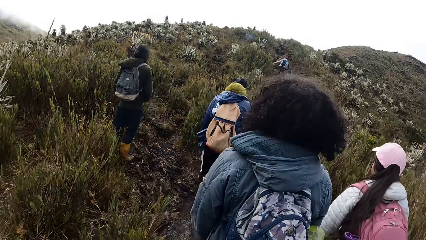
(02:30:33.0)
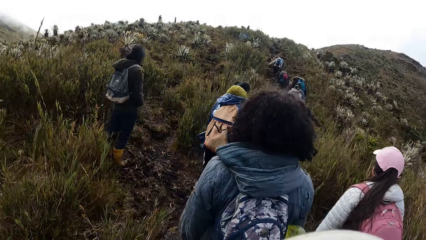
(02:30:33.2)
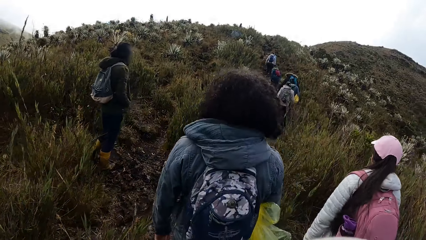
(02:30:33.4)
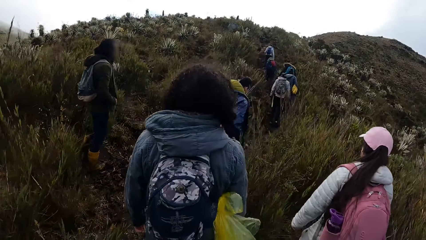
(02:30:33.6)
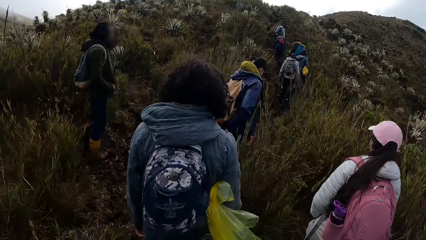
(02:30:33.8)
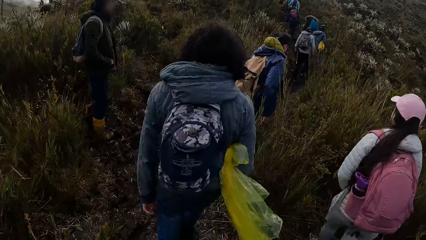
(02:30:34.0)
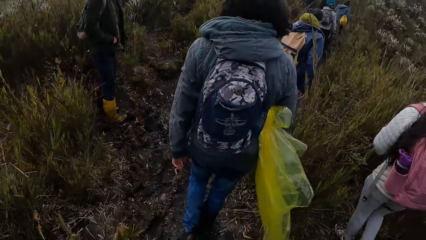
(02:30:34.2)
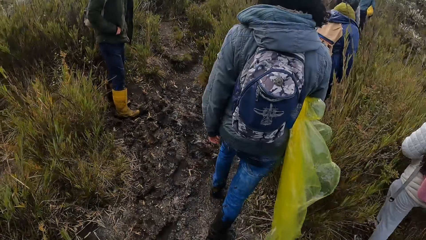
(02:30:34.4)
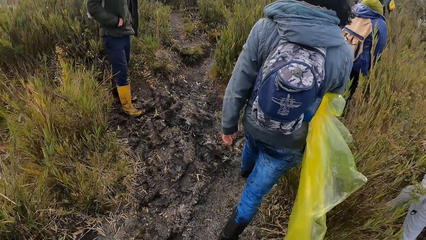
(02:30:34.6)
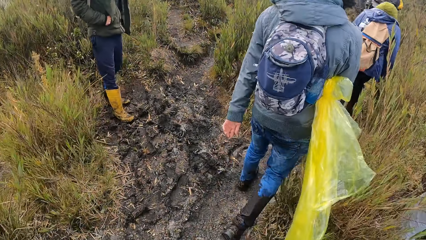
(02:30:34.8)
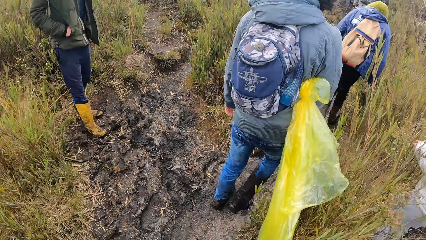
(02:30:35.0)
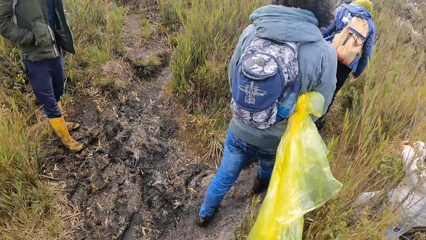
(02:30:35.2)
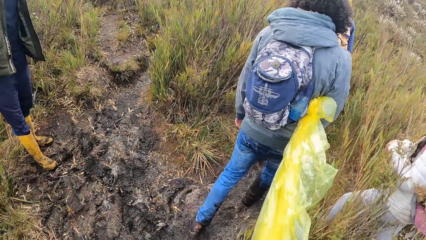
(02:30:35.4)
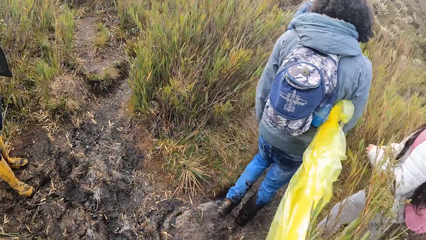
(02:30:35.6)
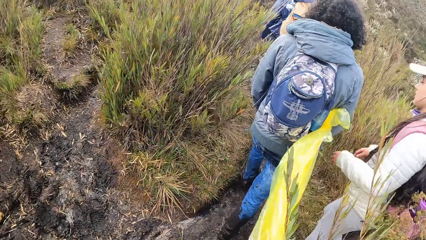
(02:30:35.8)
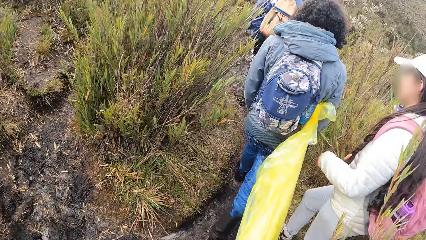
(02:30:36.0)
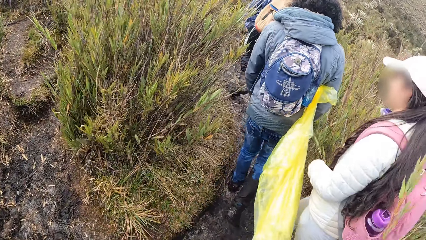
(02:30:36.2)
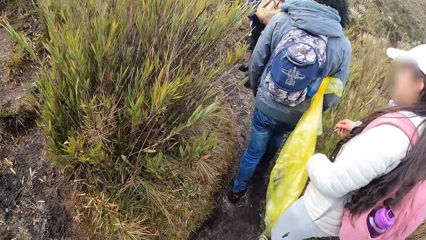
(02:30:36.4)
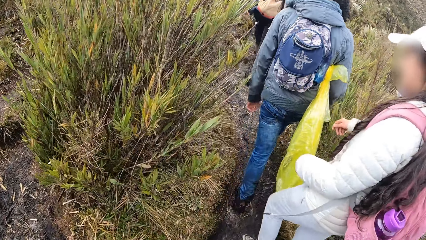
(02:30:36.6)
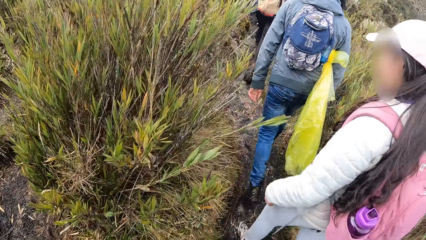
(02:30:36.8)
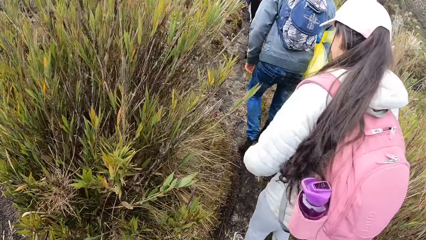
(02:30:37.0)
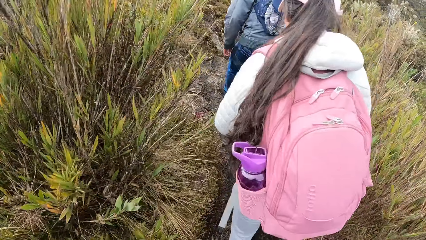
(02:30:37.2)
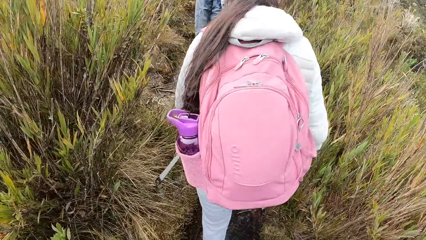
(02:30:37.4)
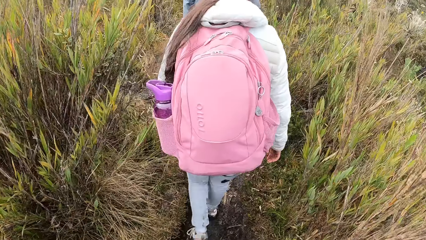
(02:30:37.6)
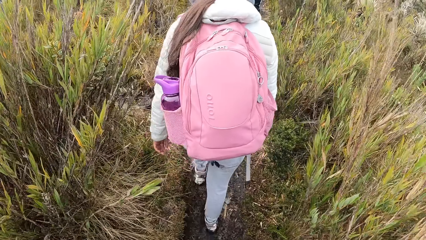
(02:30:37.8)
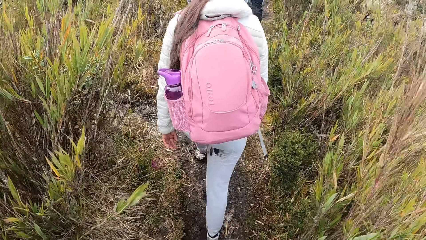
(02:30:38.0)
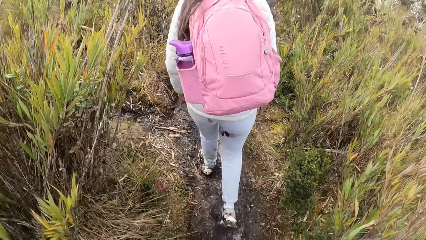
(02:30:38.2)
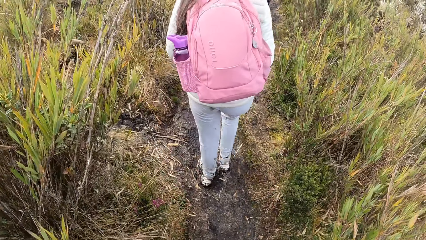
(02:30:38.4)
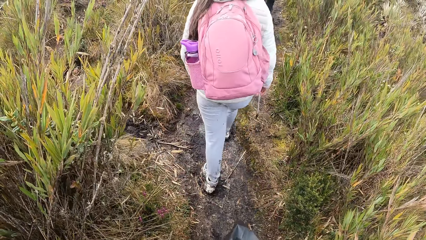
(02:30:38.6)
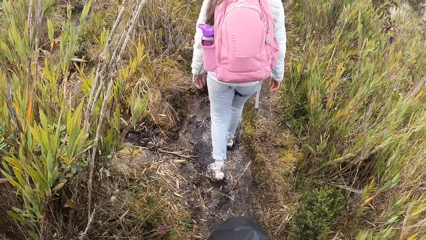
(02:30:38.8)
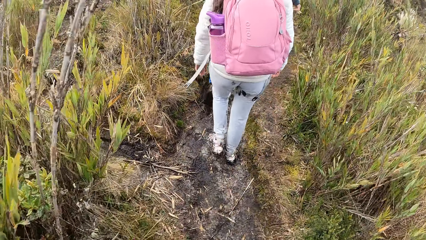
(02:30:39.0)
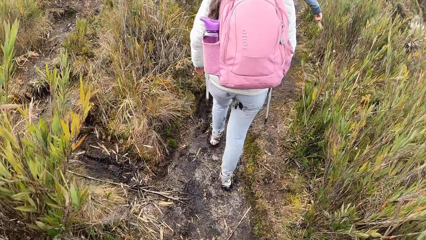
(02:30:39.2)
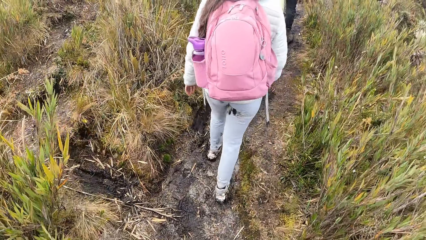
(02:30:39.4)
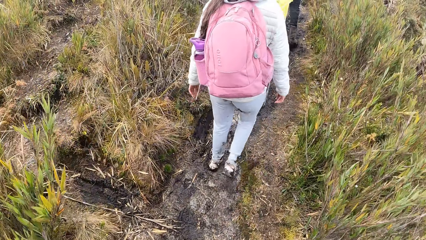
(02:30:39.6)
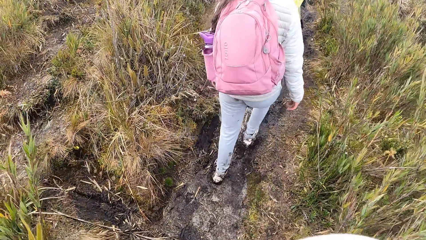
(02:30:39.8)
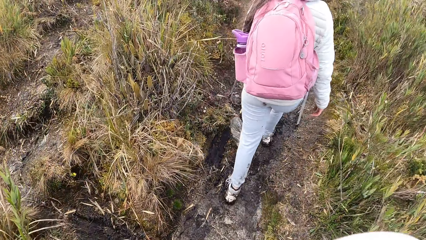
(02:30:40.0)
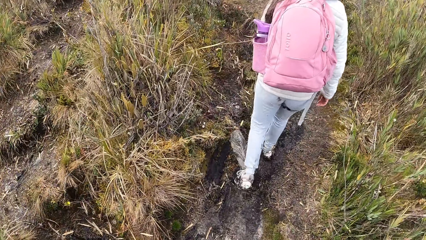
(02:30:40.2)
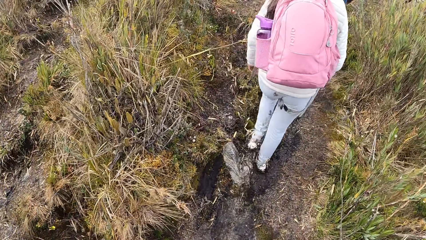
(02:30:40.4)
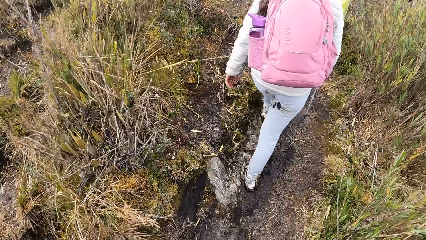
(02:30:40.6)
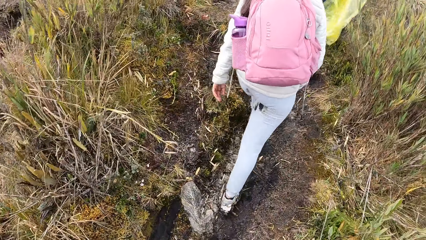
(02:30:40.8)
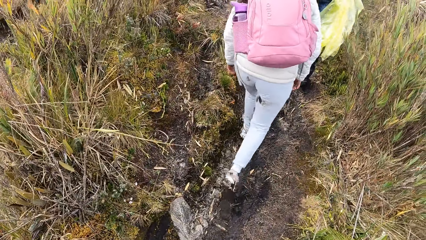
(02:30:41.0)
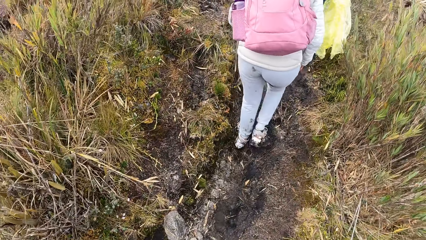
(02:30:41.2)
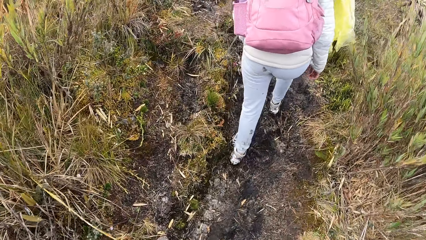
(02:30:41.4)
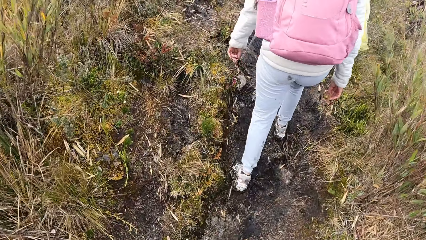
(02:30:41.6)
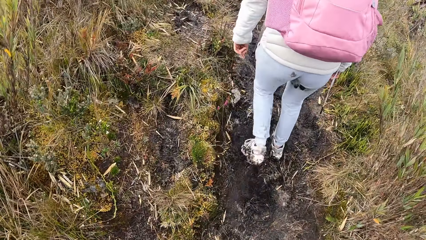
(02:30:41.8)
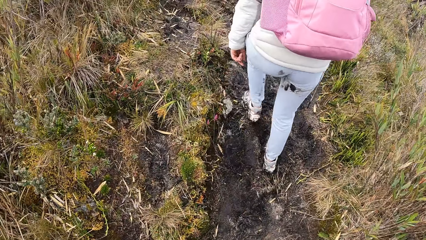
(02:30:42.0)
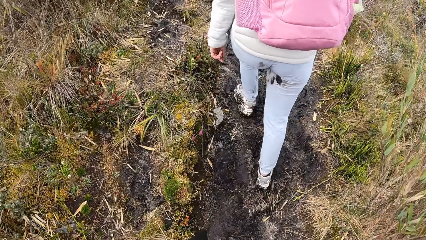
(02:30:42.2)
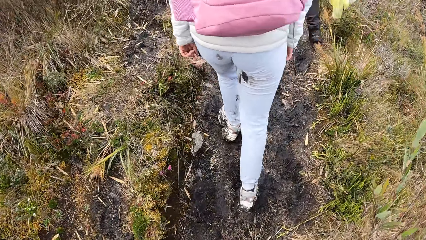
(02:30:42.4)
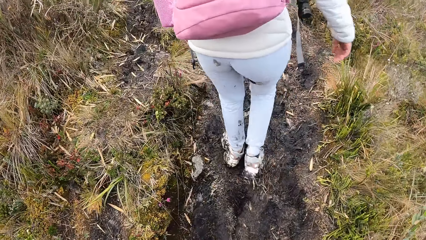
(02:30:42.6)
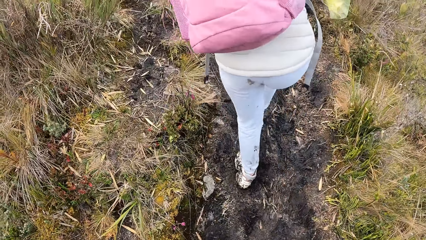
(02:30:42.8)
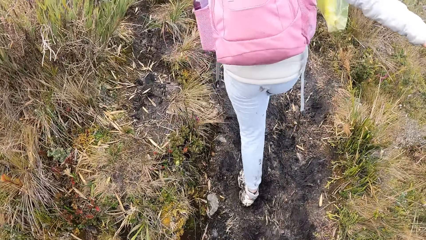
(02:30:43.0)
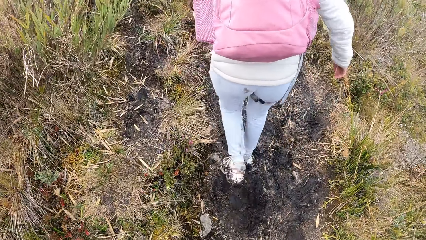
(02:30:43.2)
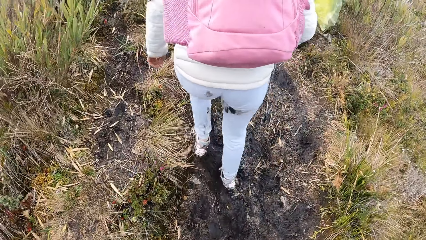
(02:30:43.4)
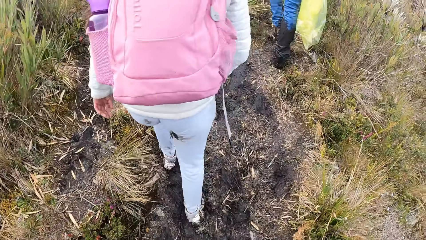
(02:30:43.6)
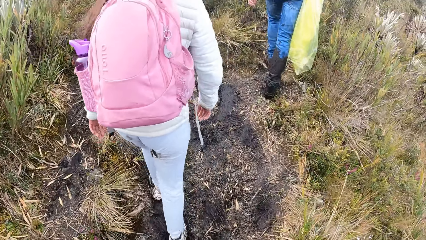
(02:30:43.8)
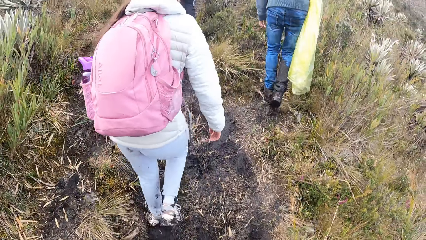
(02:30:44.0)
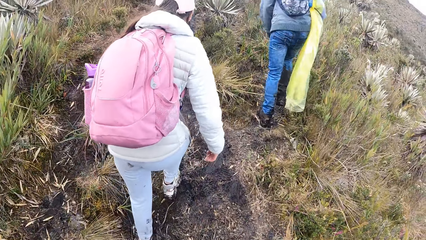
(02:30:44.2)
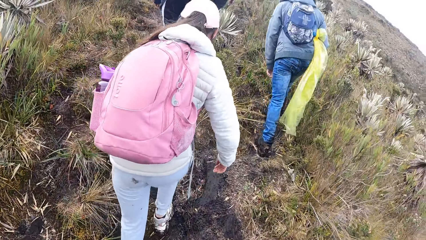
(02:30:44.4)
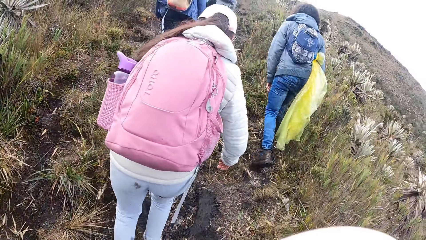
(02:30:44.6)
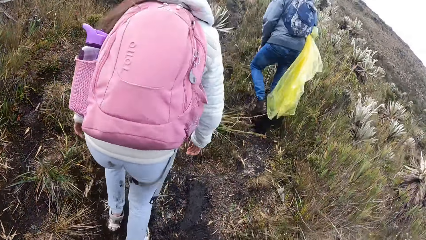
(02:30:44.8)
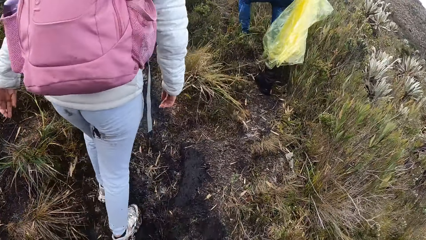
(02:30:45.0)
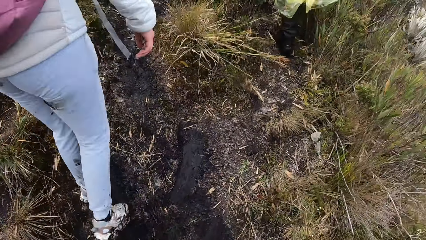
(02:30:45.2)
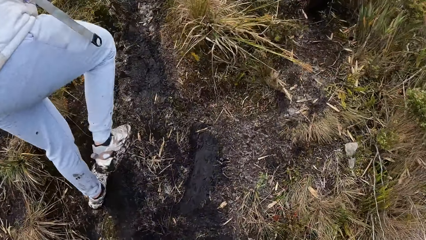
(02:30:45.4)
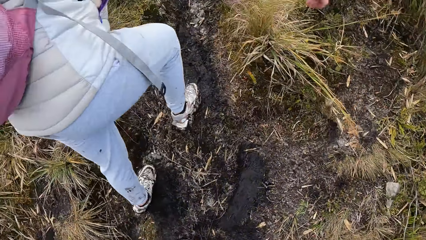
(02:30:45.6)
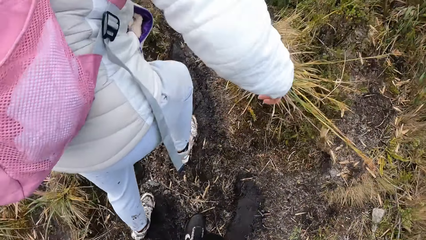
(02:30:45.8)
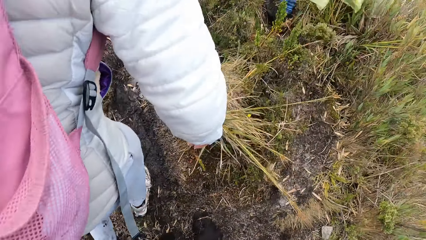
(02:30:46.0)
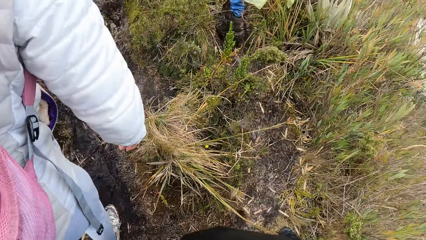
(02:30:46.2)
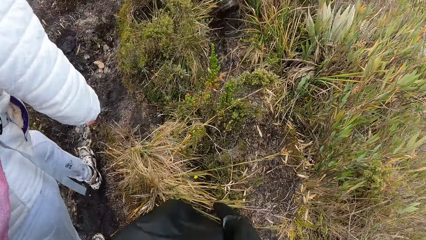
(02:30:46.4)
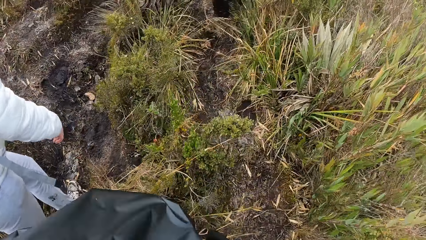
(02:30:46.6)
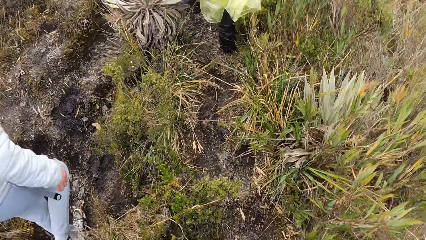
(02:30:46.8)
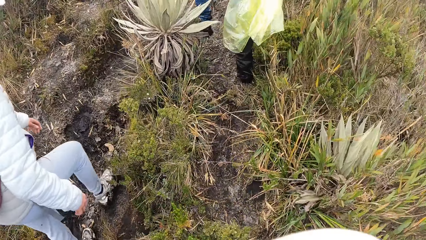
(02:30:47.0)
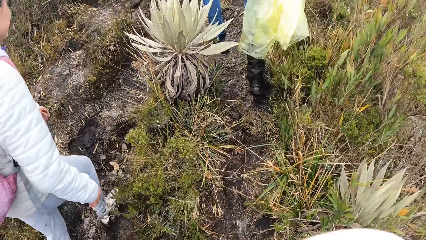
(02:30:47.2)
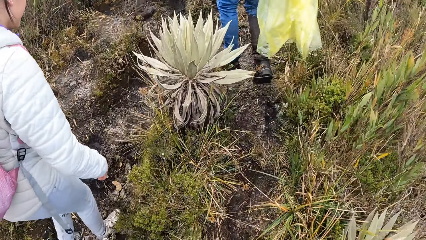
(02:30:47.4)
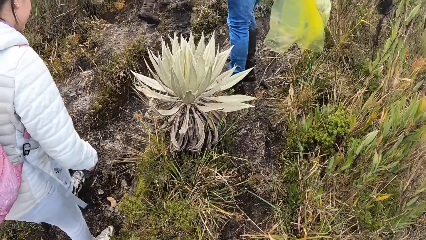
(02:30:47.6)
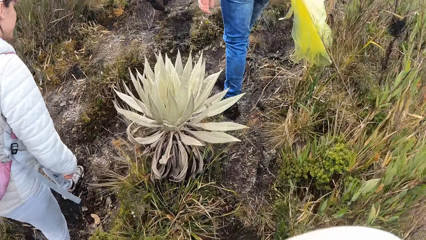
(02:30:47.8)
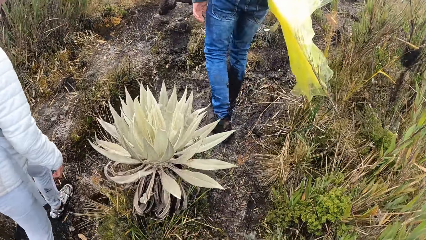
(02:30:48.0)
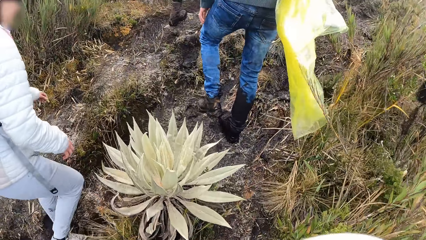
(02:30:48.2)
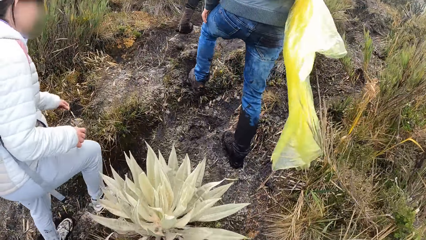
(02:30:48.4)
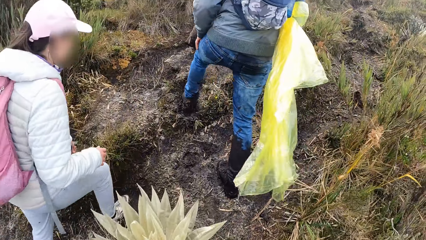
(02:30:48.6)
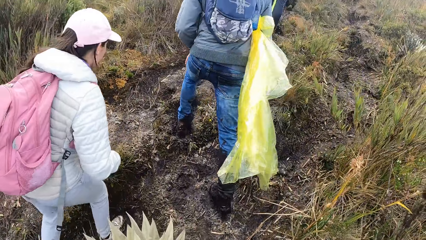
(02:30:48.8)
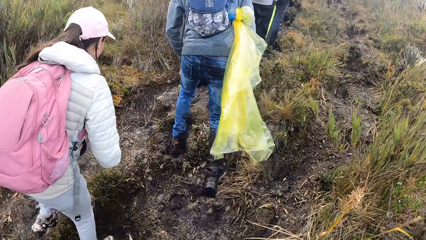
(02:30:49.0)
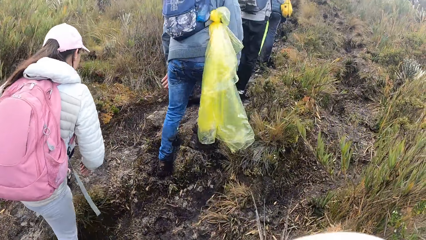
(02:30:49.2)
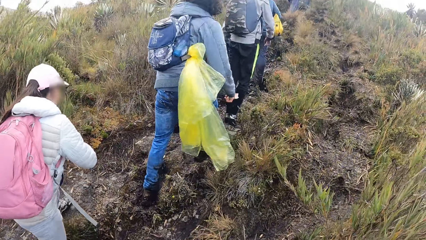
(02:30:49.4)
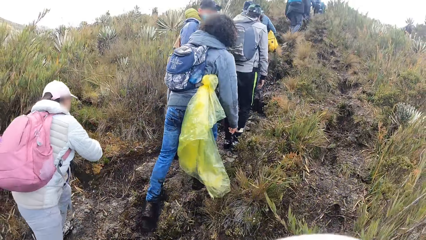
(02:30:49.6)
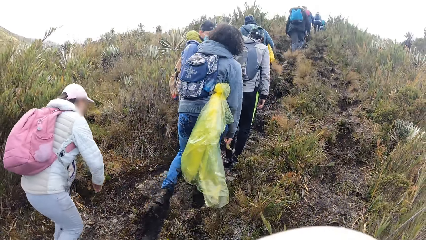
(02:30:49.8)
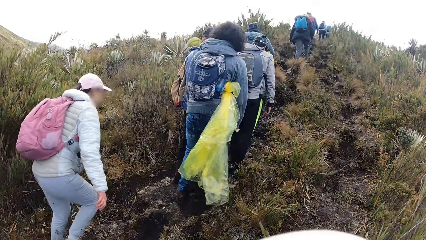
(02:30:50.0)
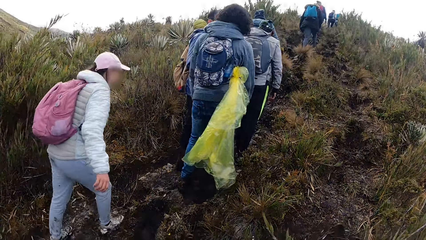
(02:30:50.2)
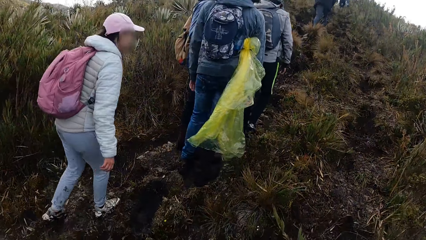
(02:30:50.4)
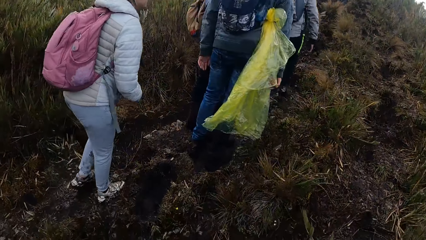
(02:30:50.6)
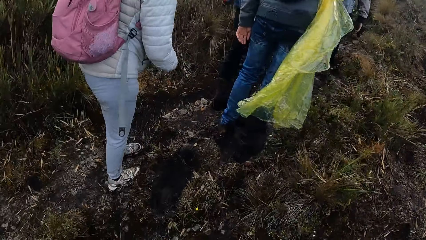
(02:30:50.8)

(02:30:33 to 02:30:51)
A lady walks around in the field. The camera wearer walks around in the field. The lady walks around in the field. The camera wearer walks around in the field.
